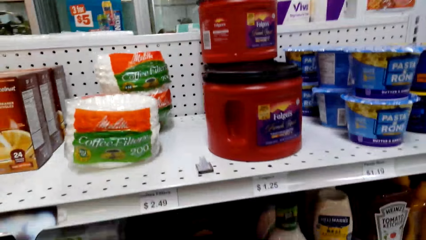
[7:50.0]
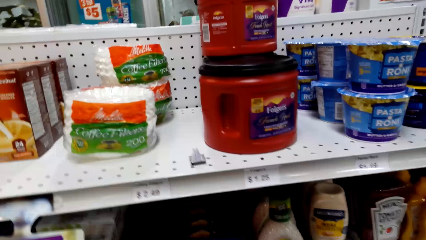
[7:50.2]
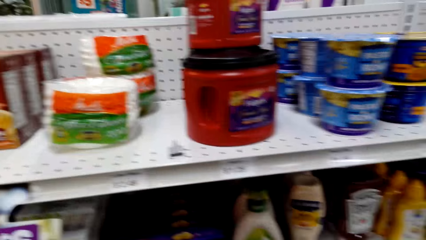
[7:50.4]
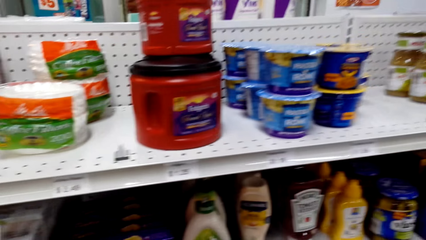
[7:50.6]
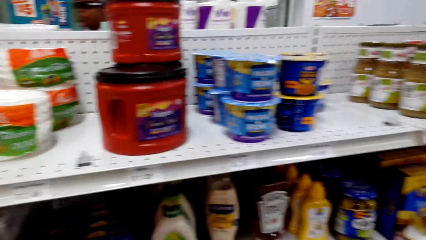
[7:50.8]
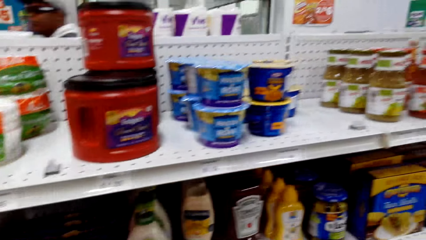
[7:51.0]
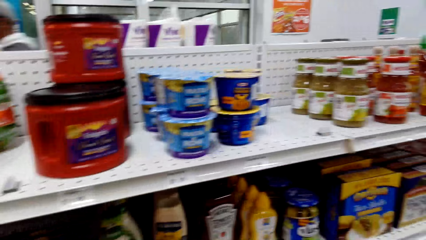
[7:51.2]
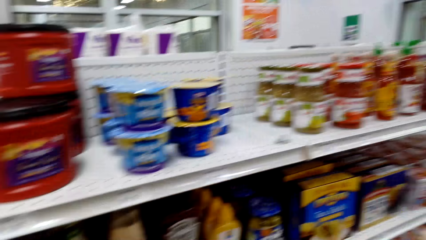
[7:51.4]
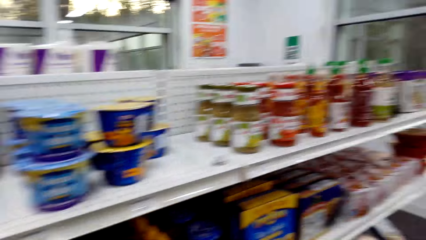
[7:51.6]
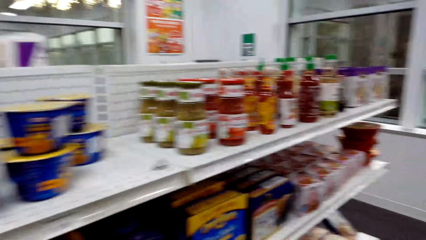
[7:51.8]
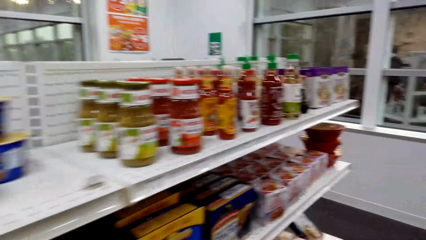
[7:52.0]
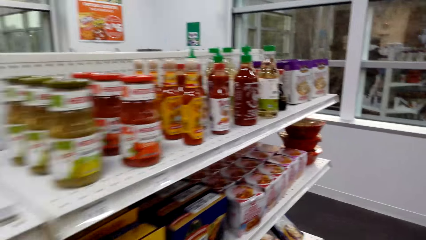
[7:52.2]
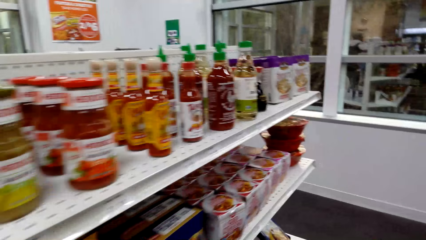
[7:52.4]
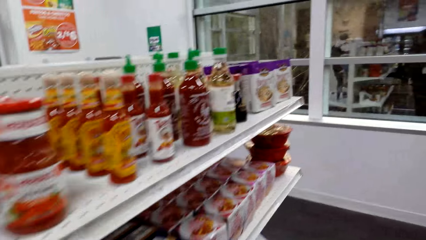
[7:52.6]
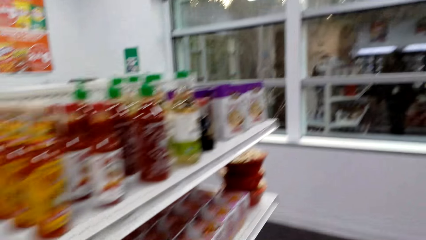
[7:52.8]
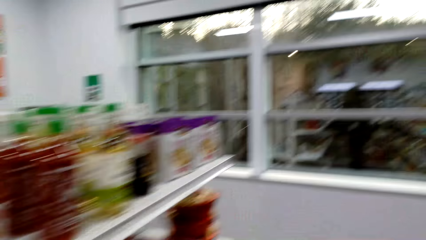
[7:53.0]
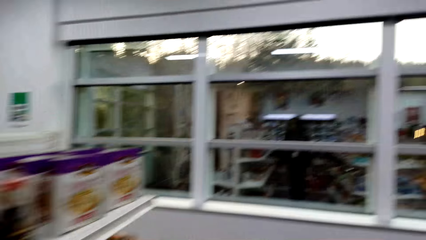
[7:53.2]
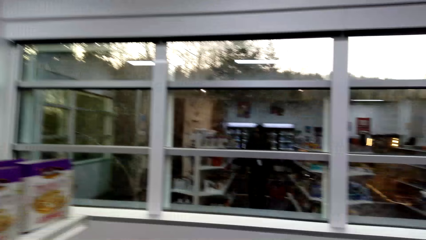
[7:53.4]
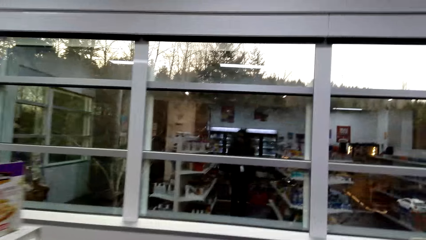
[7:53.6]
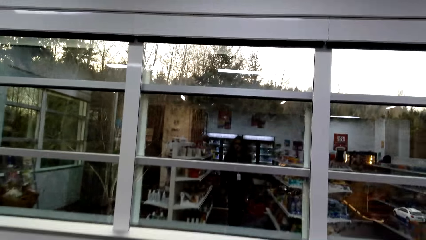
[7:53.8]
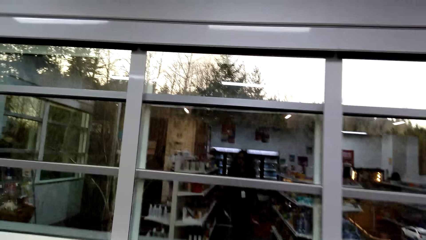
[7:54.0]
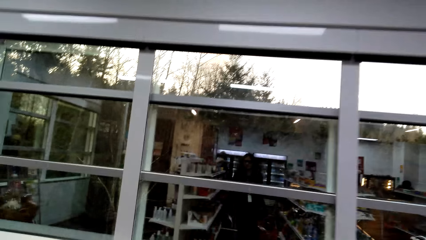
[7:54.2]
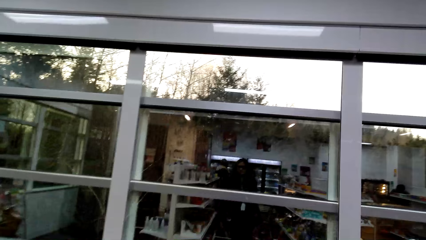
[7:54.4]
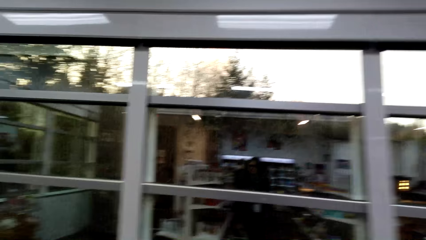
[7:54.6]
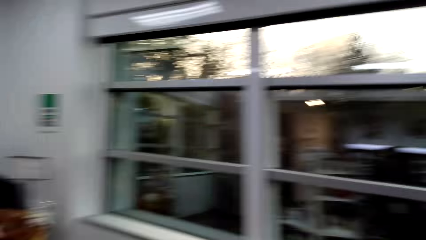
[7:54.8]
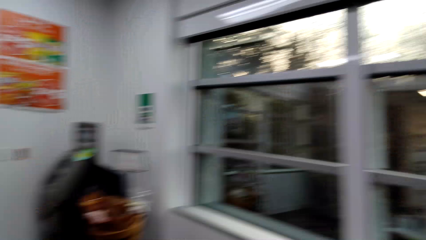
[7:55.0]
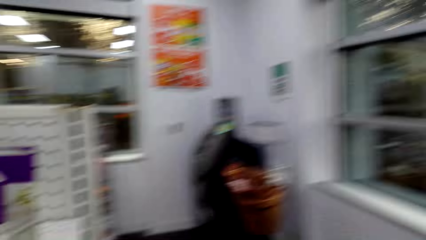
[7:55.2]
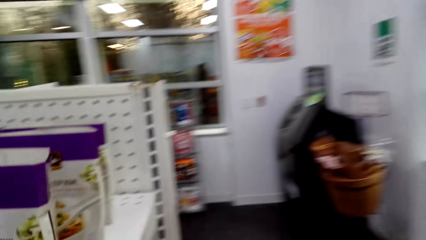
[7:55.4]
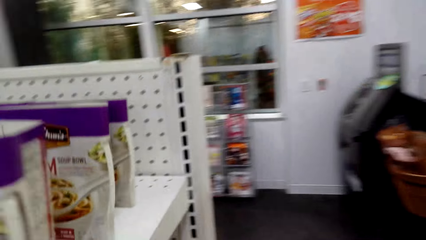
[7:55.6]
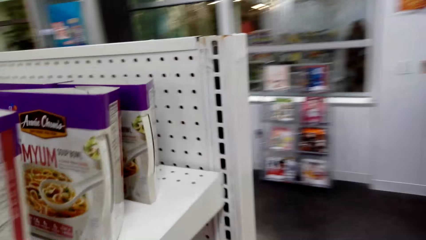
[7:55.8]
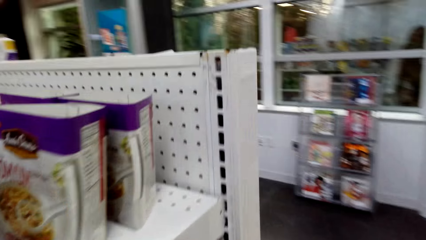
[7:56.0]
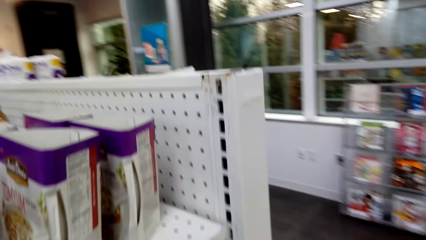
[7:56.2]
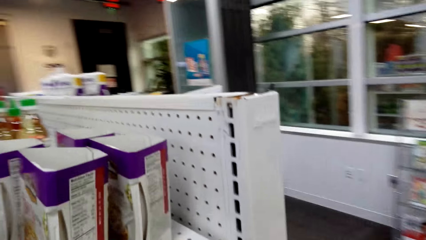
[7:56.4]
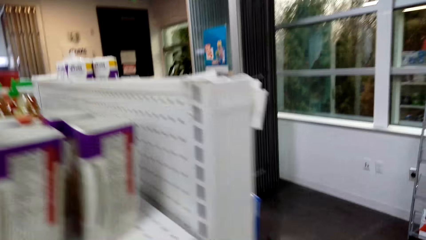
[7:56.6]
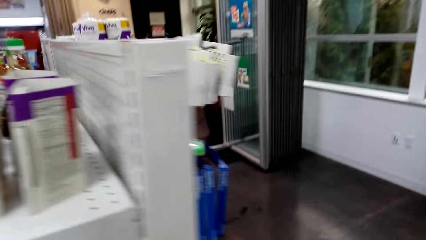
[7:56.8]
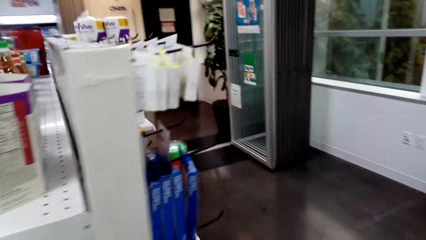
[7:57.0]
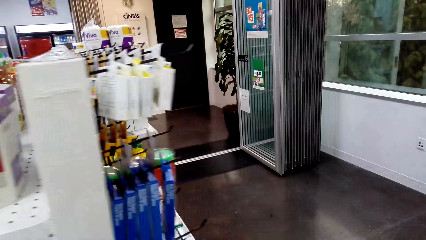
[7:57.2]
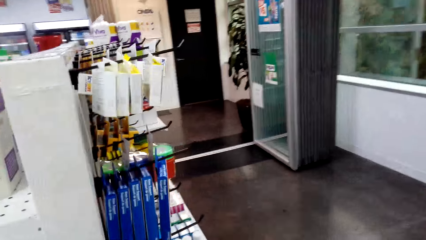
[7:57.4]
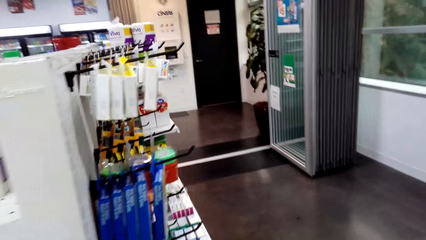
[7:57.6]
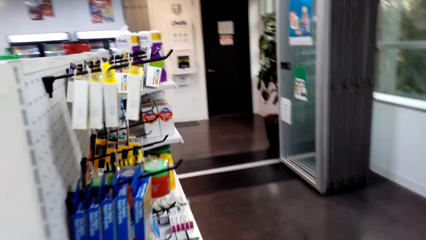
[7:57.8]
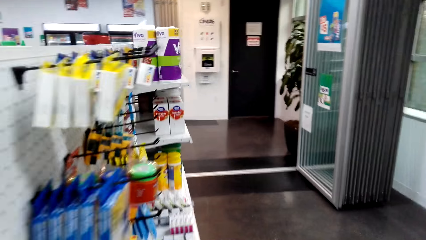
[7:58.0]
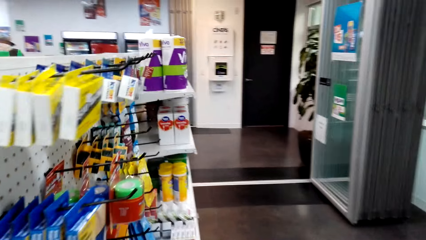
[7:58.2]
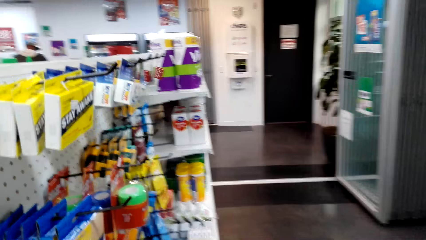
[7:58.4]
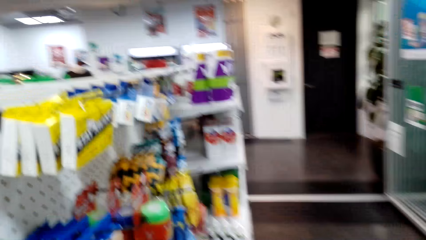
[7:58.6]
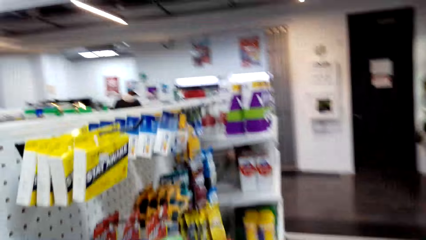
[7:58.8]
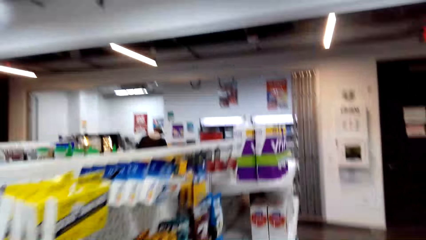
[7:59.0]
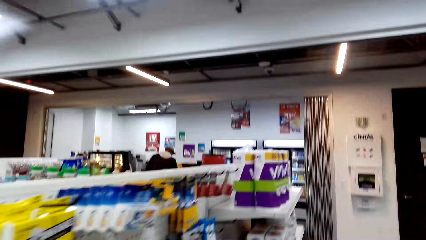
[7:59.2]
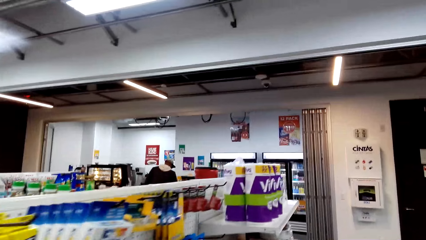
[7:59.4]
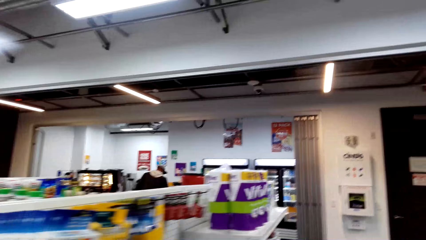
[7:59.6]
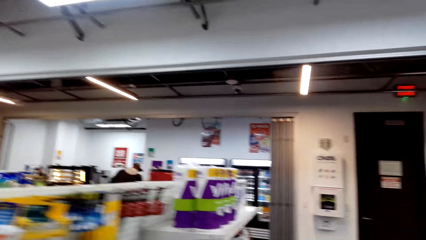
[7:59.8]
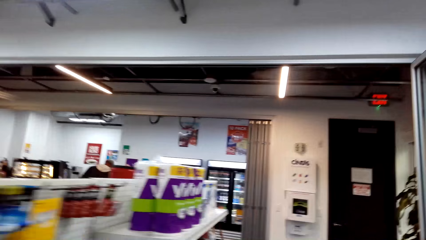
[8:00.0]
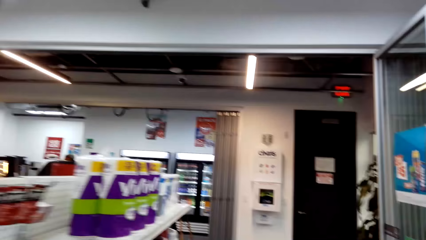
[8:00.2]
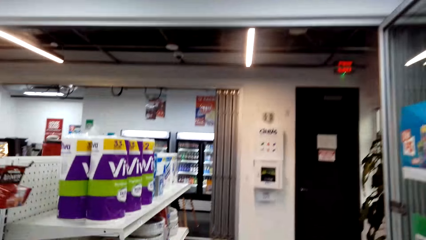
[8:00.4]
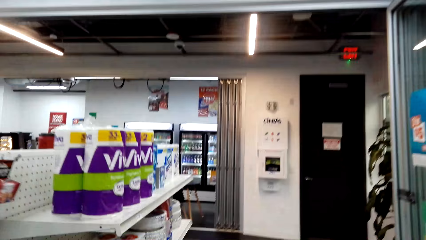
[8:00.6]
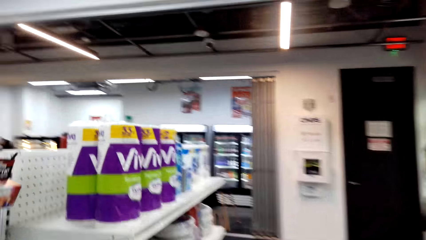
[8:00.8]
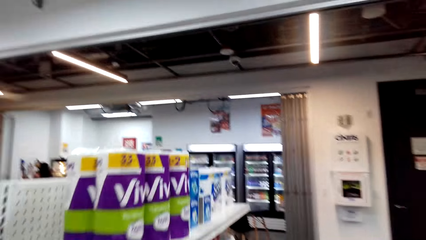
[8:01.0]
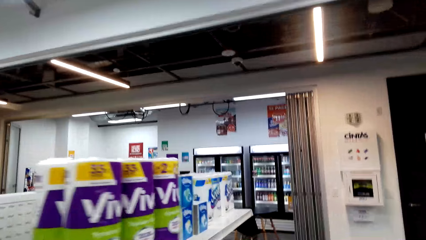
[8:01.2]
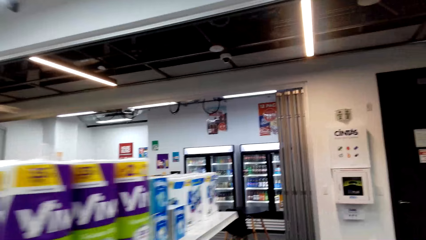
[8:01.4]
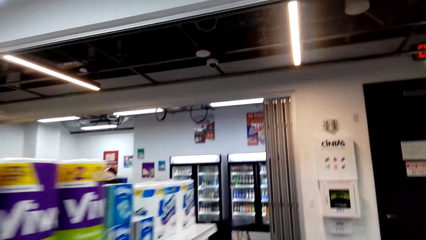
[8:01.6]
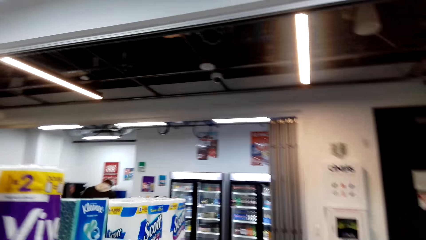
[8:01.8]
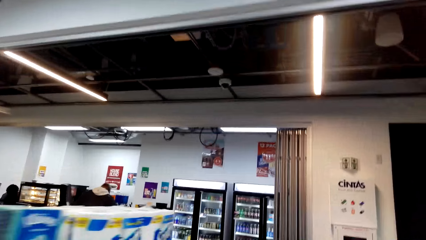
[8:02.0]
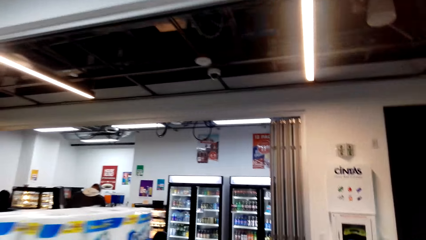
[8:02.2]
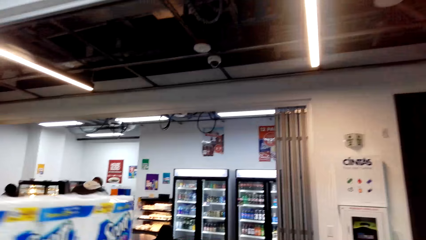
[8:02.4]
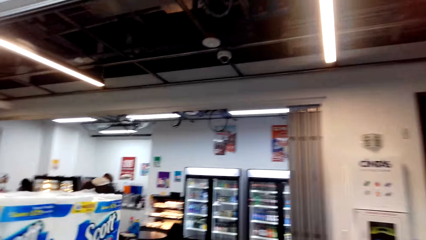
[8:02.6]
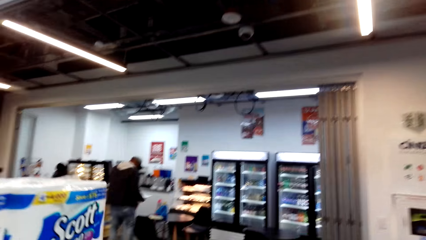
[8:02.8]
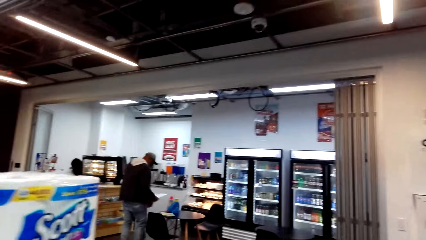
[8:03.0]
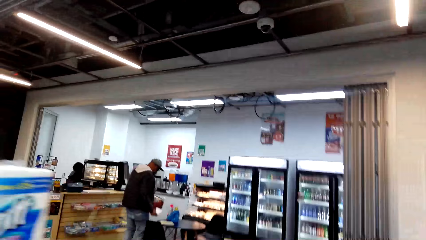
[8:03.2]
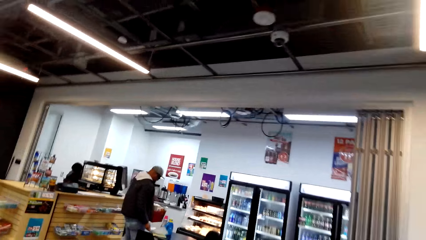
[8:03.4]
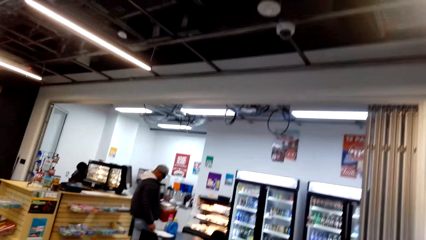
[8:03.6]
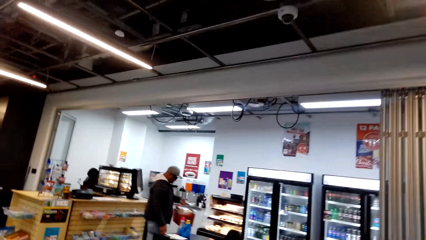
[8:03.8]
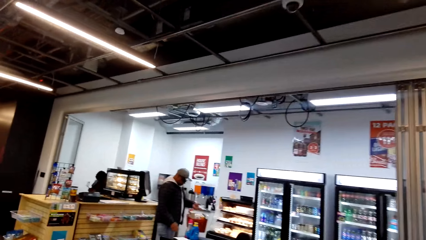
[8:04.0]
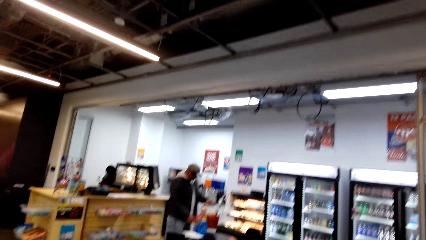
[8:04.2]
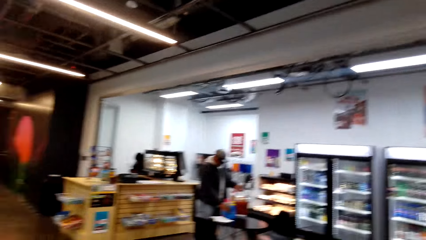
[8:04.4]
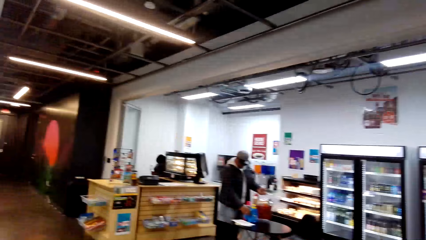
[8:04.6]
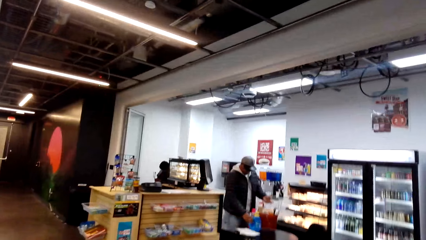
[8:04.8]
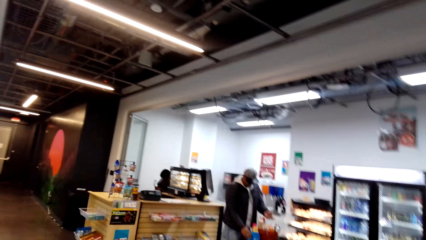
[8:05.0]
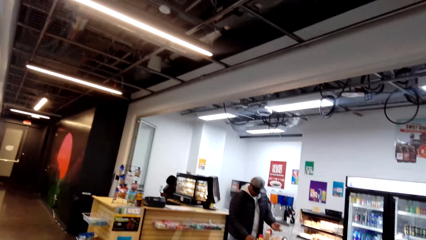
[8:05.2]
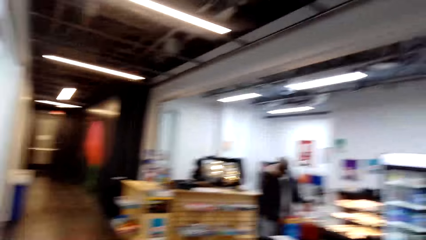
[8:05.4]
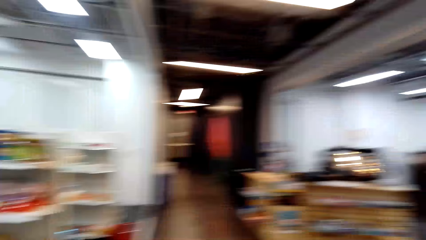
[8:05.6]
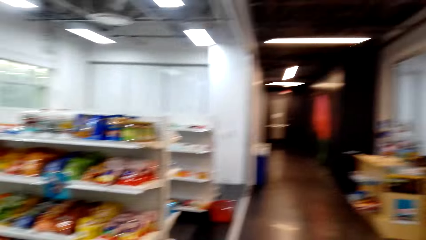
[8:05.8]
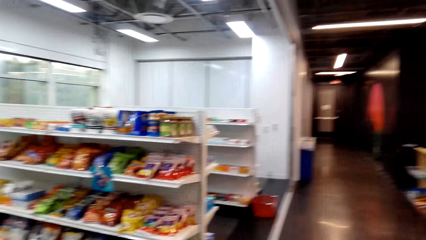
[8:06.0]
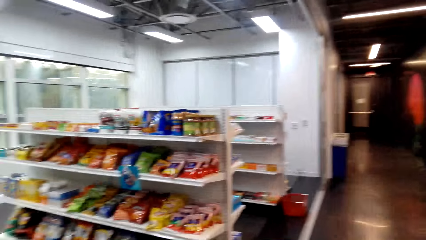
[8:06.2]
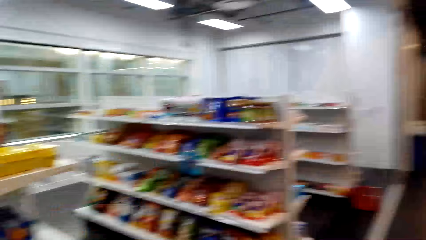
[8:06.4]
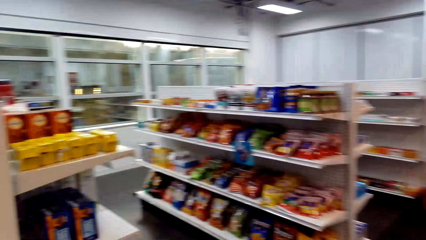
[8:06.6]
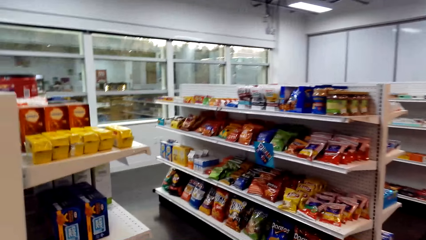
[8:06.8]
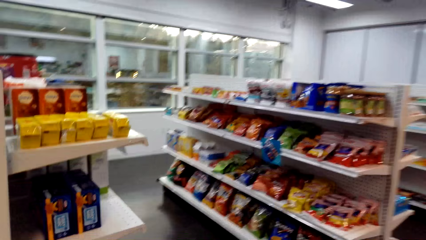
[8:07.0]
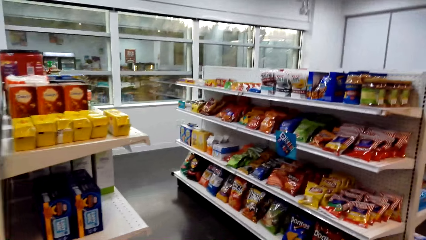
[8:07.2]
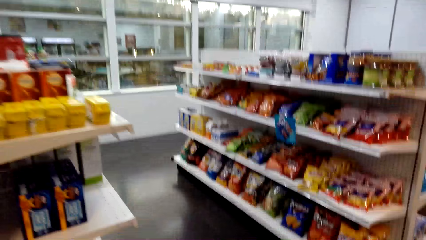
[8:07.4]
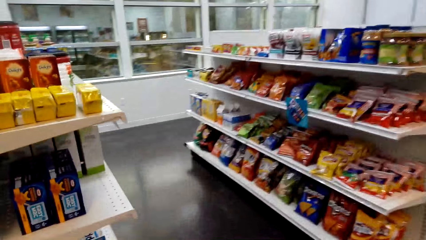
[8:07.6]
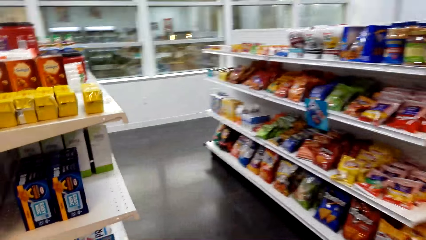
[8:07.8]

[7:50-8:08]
The camera wearer moves around. They look around.
